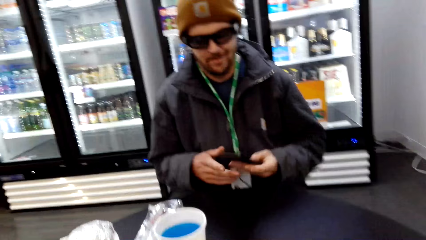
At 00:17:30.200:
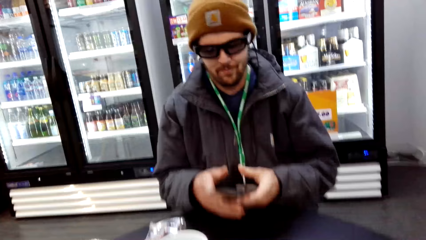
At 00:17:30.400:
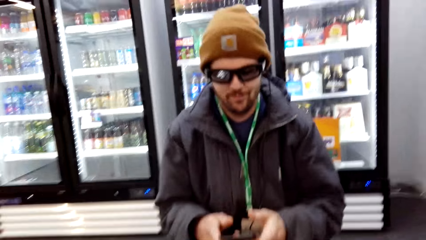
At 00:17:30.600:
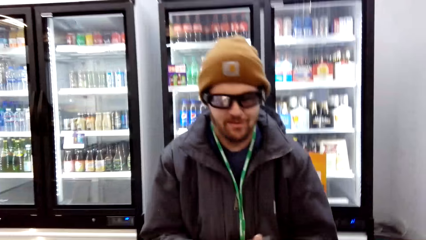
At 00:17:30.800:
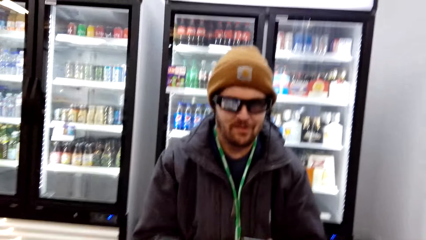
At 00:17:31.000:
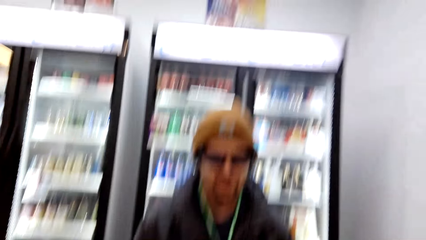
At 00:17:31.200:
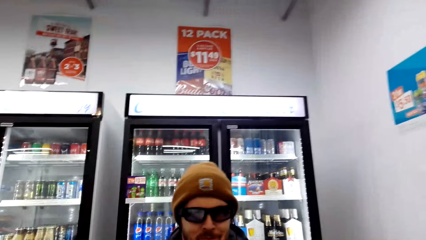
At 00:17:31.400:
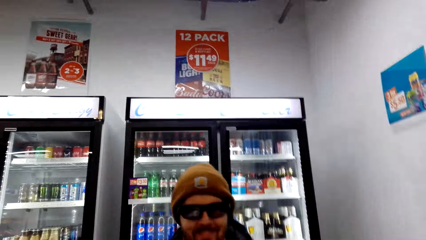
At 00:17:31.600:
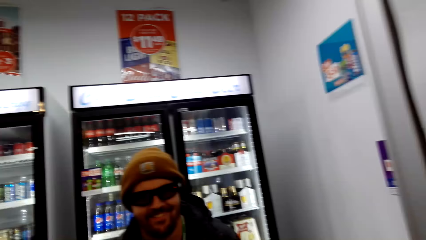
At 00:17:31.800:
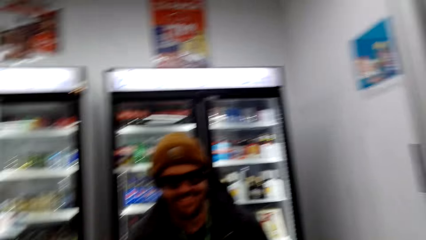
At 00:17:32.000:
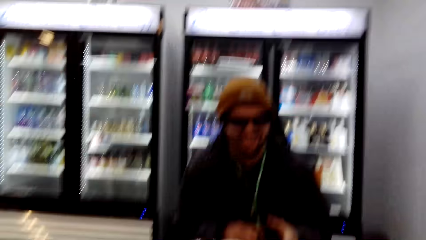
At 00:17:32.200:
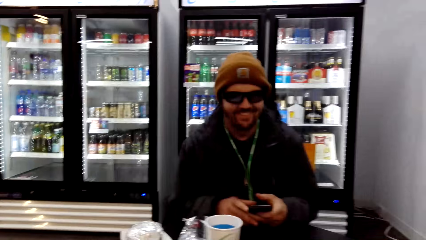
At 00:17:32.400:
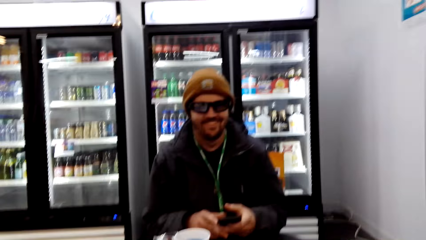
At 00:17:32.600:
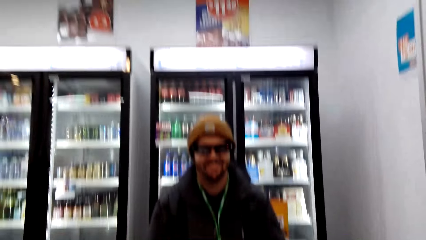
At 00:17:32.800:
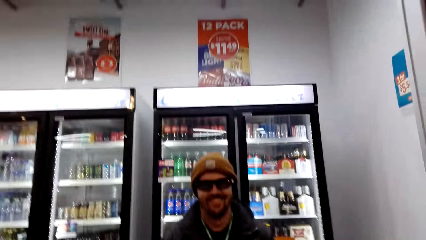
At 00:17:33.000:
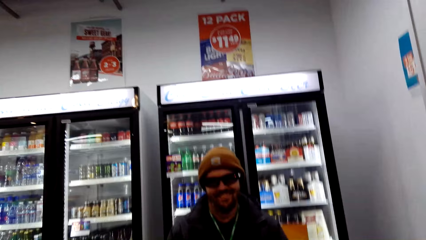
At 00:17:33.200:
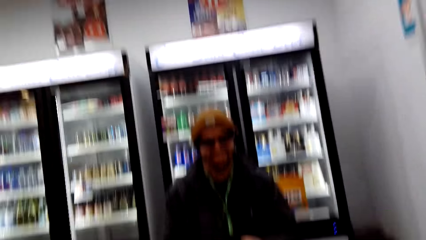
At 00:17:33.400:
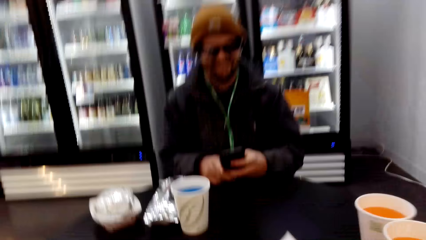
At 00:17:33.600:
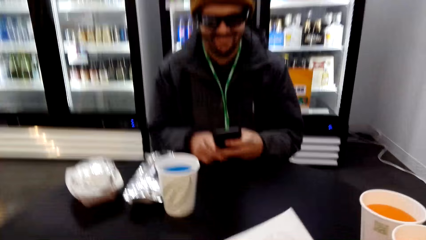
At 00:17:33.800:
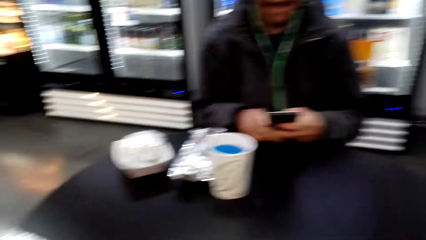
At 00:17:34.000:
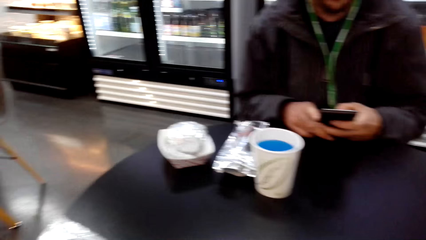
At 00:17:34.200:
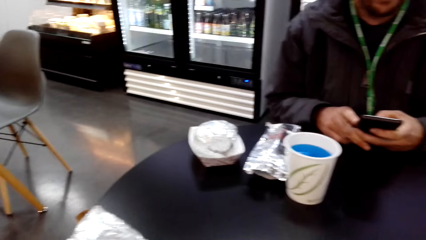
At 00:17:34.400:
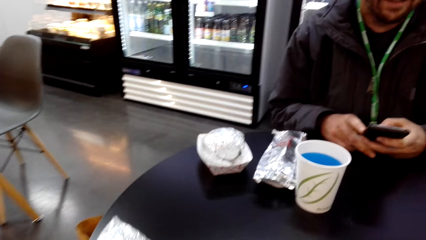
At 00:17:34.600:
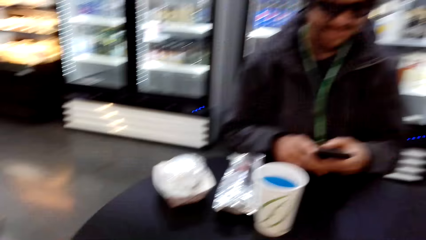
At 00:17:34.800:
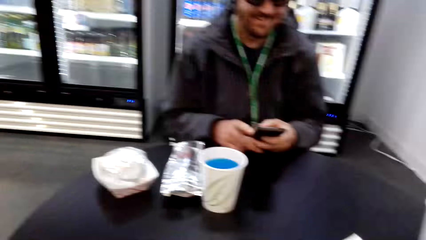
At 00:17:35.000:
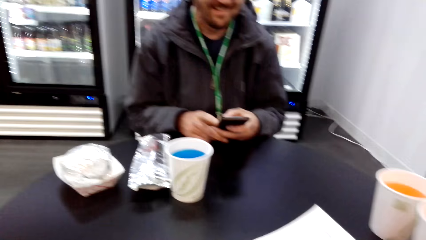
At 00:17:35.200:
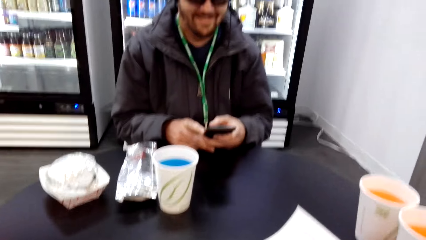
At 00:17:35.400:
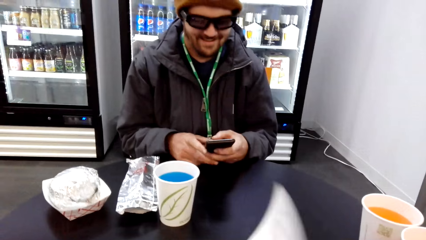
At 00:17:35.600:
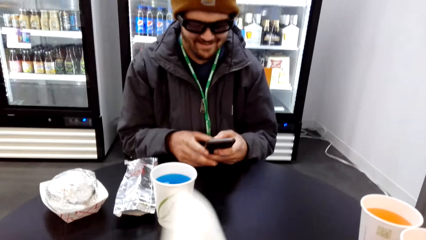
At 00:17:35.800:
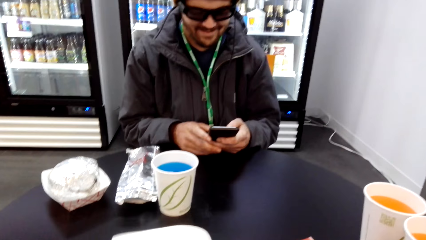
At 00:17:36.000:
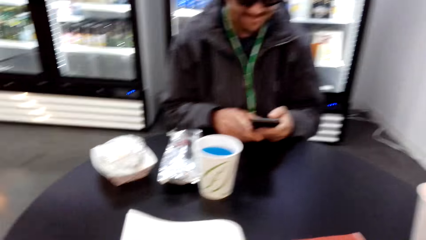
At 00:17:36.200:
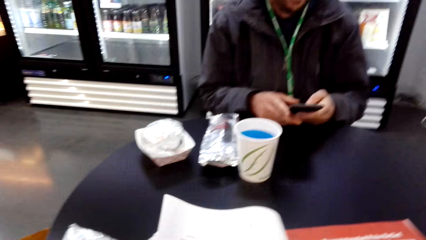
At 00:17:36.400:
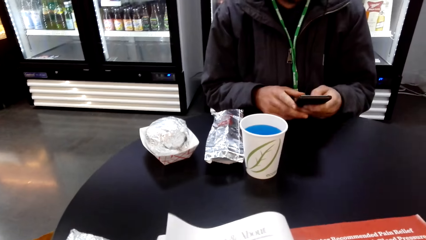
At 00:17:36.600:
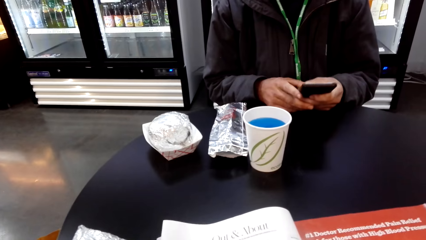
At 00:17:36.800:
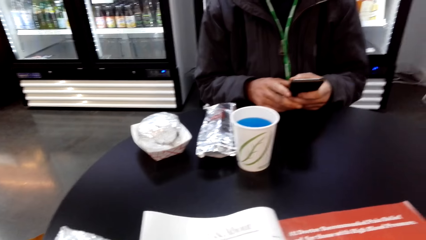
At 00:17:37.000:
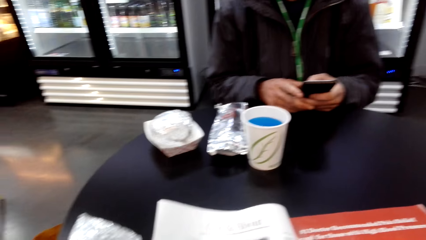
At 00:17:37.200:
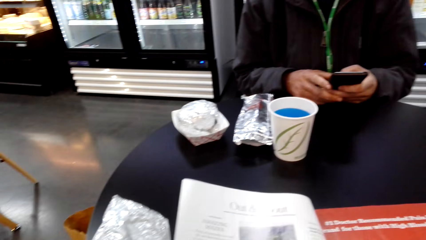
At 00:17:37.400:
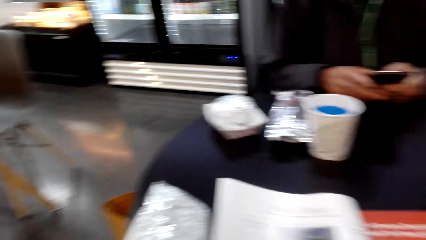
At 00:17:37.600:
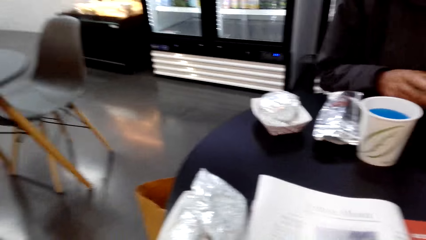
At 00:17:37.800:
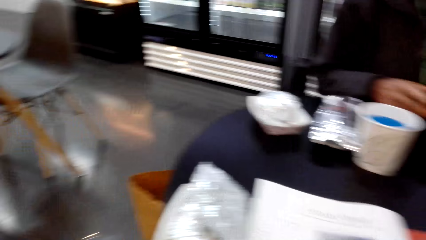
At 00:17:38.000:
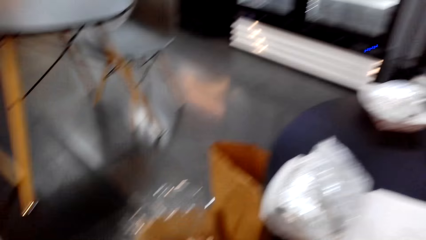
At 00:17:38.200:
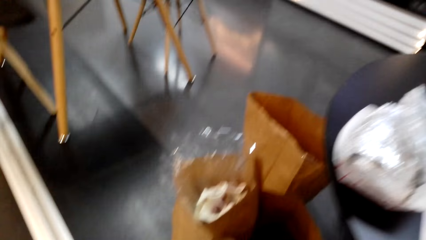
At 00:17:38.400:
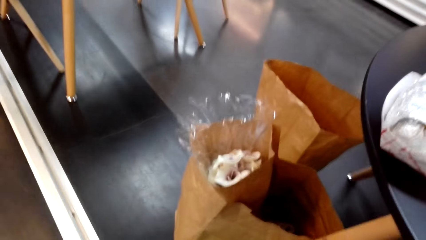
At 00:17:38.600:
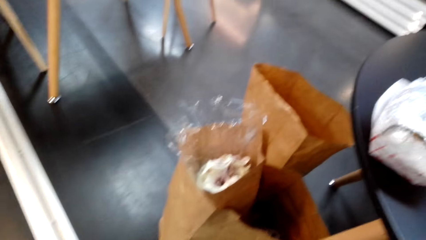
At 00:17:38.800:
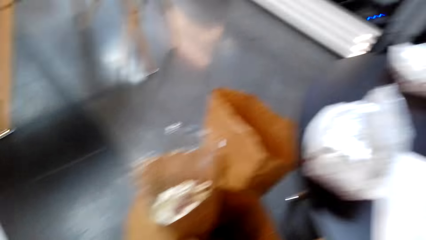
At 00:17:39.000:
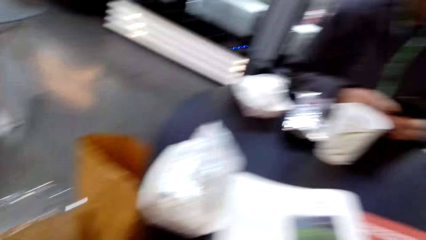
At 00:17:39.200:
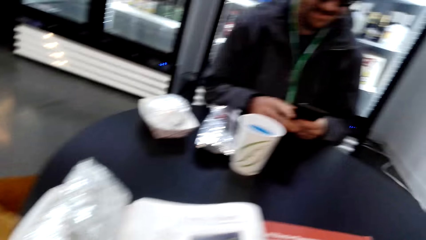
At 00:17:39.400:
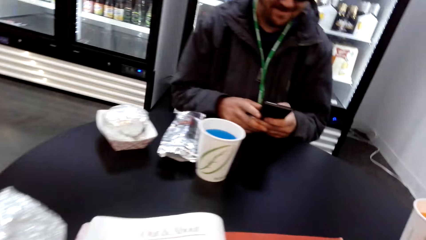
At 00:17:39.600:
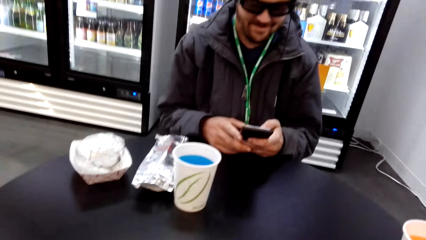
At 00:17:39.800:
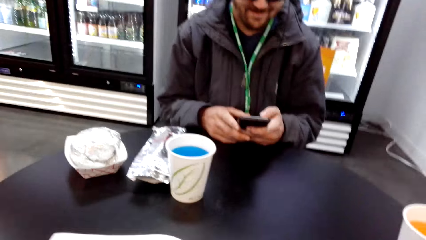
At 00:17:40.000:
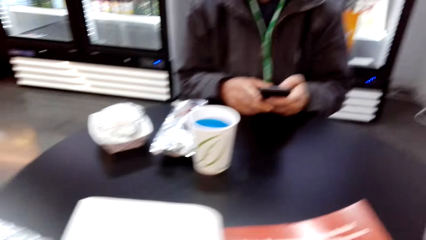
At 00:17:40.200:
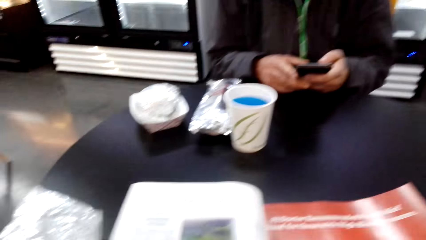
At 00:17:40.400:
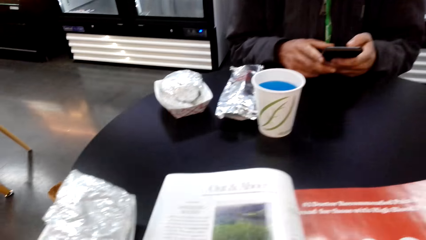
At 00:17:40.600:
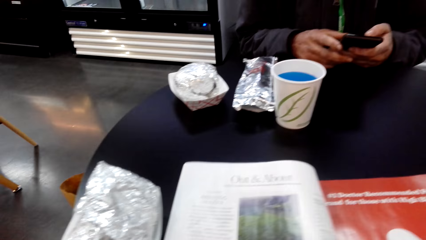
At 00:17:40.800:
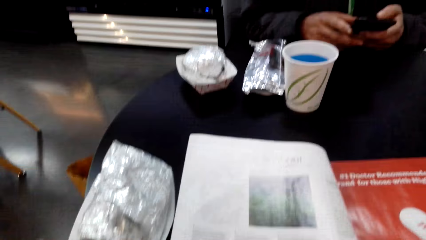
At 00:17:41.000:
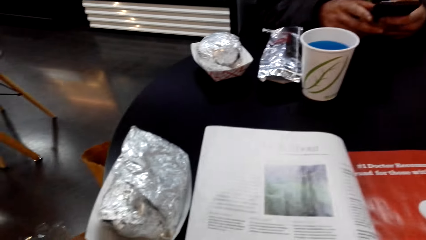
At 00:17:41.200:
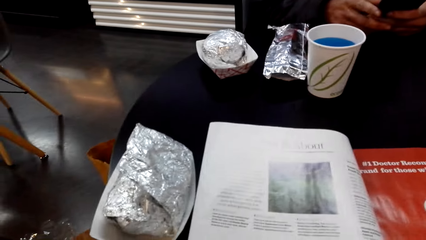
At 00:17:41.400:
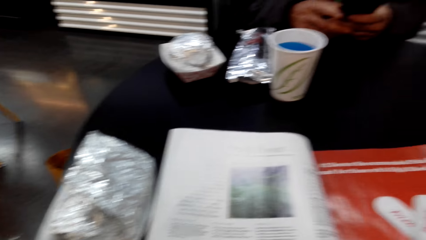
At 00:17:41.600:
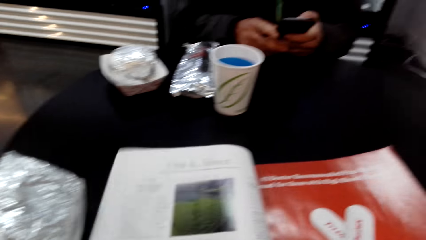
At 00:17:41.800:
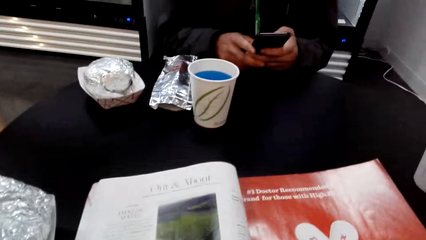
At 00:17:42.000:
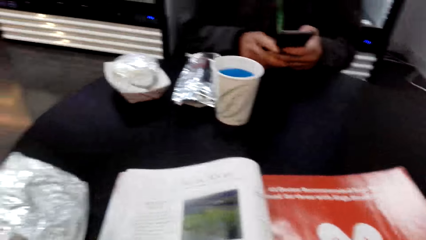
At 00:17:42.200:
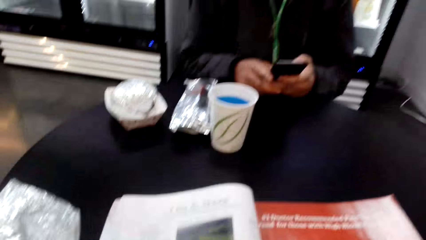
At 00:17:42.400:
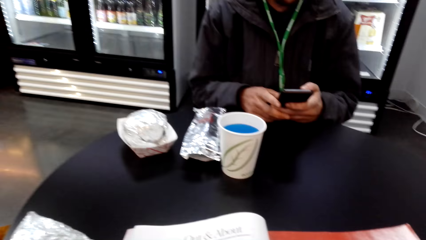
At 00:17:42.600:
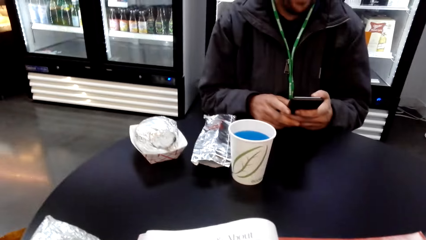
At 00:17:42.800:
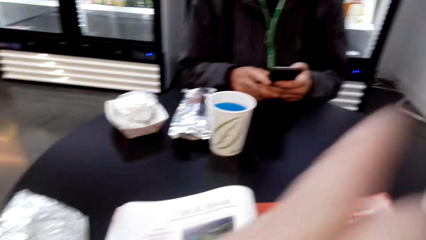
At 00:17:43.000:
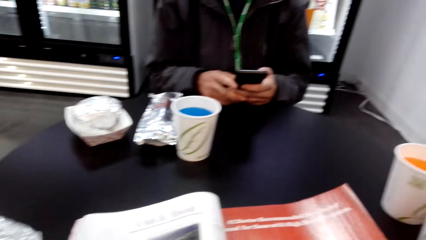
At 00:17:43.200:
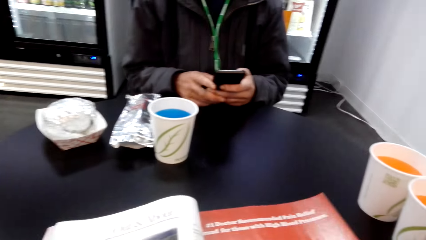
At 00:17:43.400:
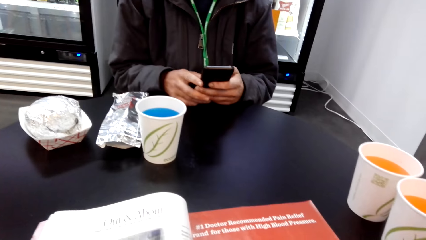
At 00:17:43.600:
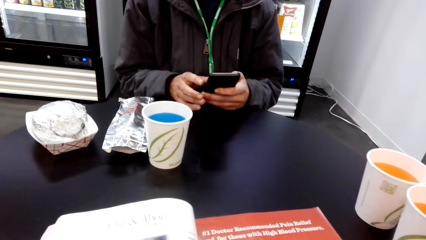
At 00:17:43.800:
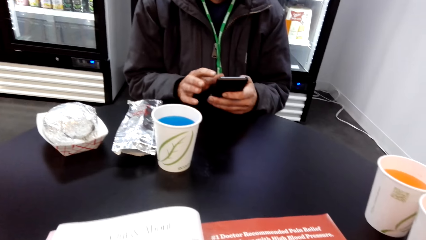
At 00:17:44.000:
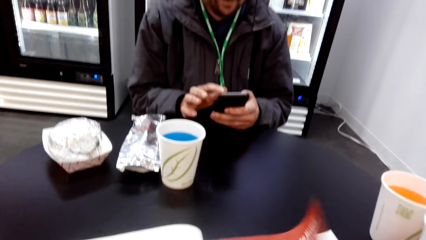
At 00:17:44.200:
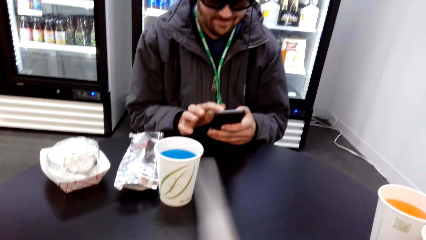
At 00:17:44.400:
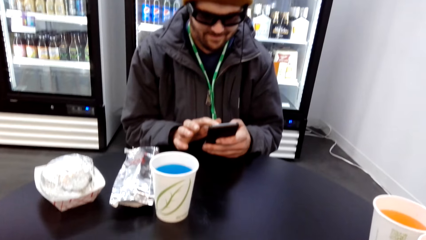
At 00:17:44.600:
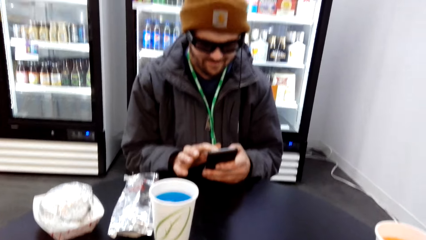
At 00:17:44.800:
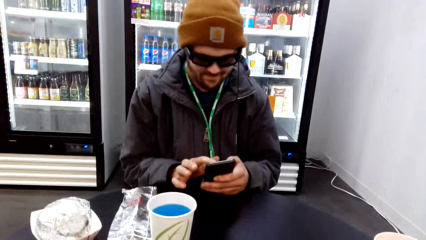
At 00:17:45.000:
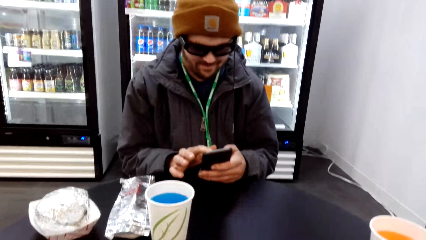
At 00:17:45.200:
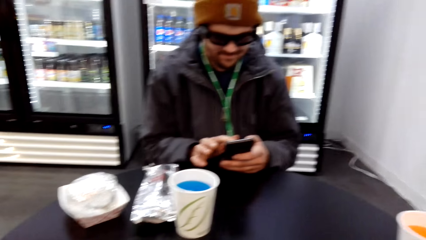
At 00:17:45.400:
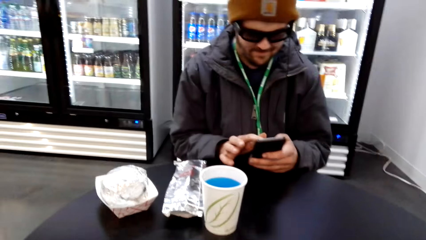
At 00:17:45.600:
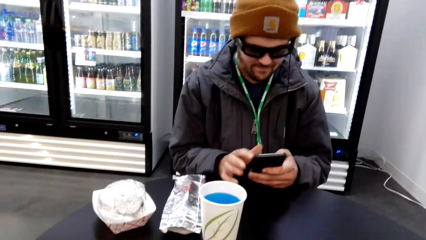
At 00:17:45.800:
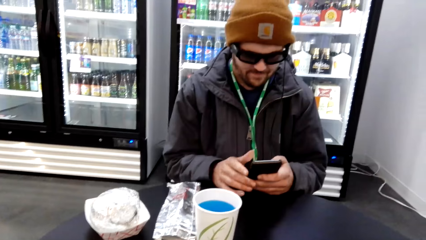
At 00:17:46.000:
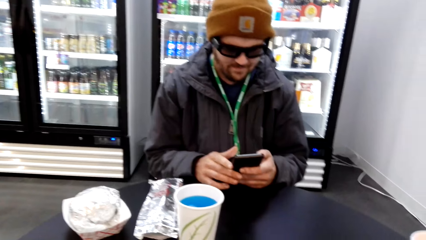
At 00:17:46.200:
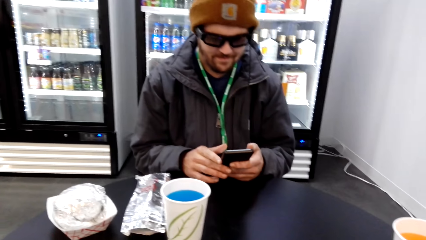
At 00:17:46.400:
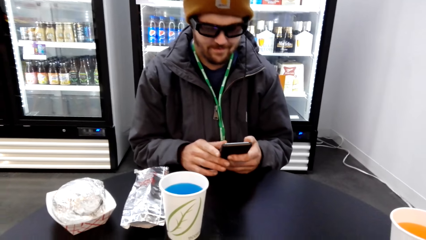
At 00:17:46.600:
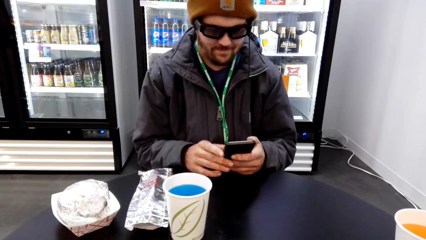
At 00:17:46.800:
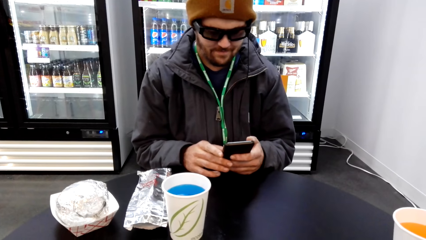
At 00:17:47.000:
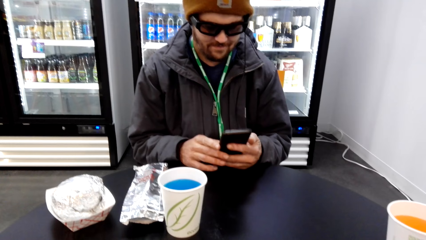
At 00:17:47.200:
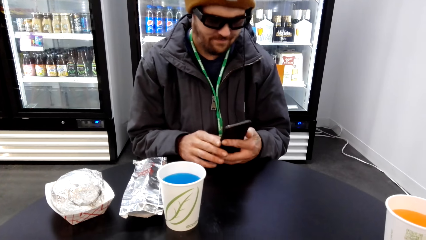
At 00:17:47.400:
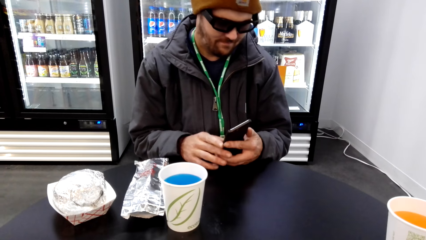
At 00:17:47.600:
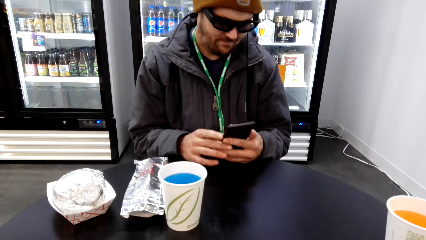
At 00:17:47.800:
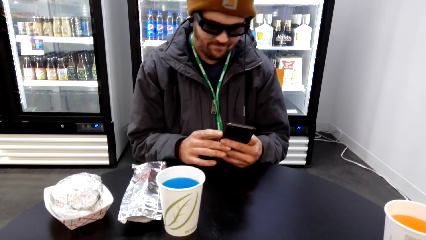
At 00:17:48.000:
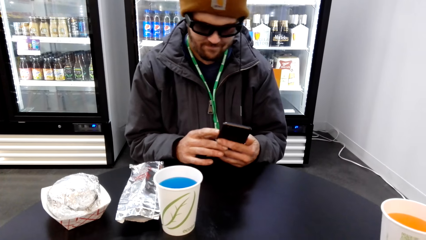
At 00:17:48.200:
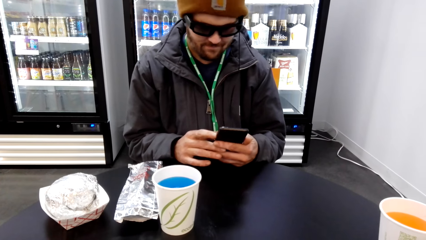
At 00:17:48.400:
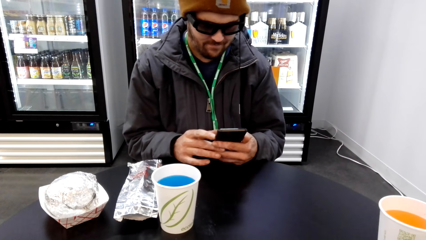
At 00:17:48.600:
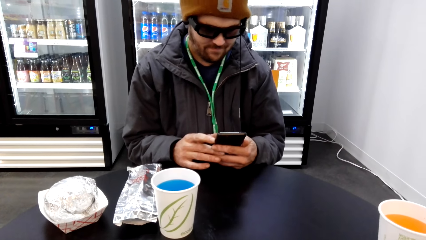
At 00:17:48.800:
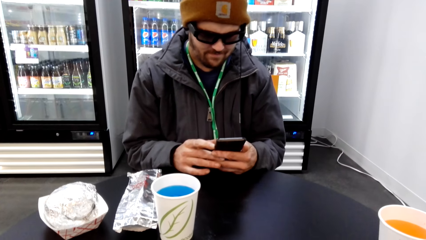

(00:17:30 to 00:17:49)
A man uses a phone. The camera wearer opens a magazine. They flip a magazine page. They read the magazine. They flip a magazine page. They read the magazine.
